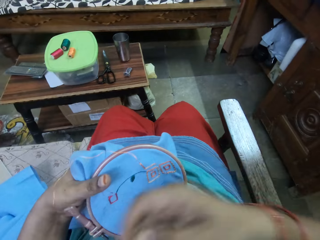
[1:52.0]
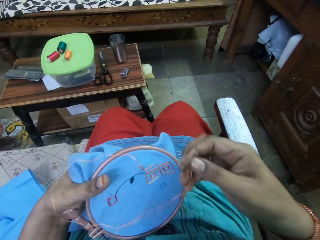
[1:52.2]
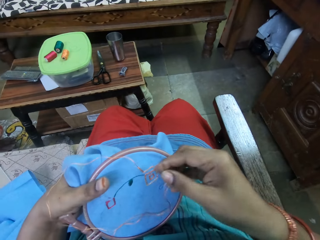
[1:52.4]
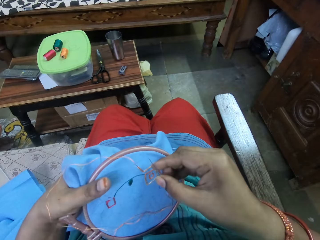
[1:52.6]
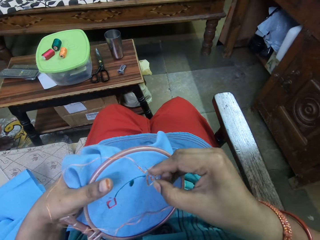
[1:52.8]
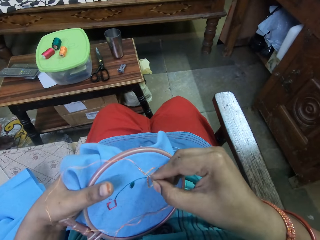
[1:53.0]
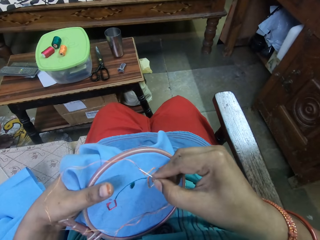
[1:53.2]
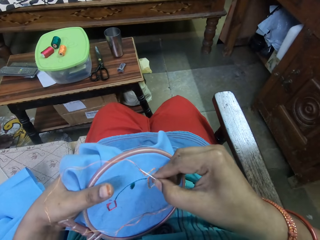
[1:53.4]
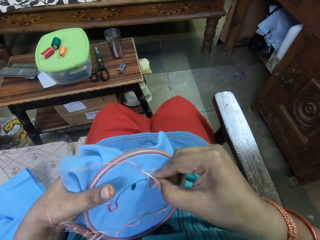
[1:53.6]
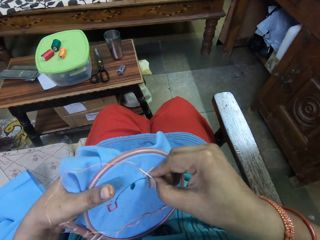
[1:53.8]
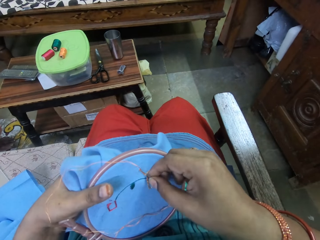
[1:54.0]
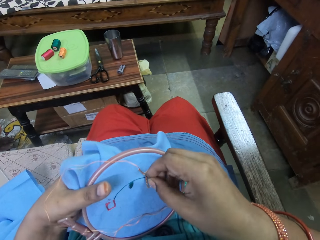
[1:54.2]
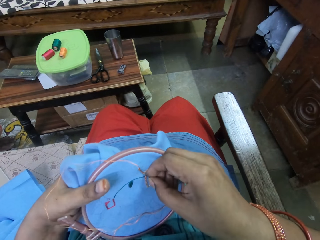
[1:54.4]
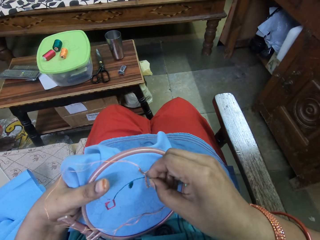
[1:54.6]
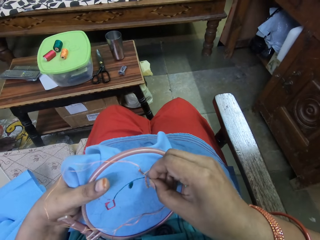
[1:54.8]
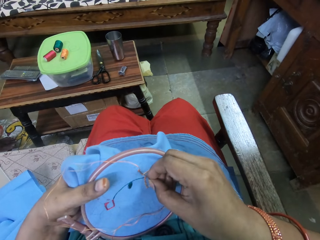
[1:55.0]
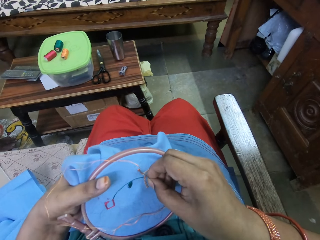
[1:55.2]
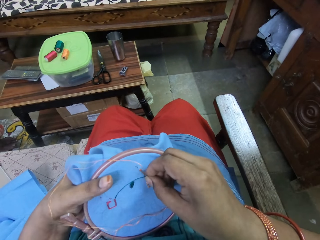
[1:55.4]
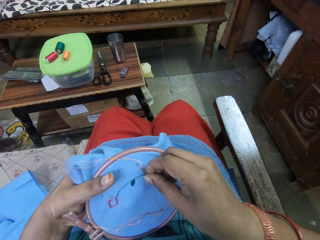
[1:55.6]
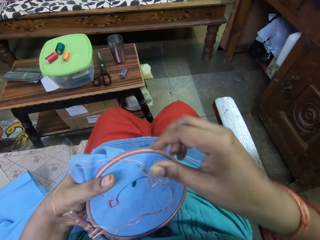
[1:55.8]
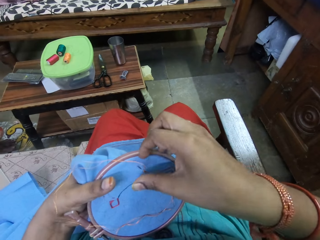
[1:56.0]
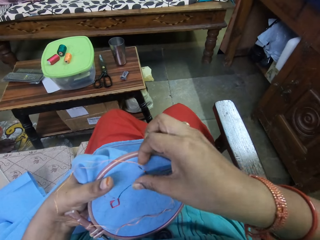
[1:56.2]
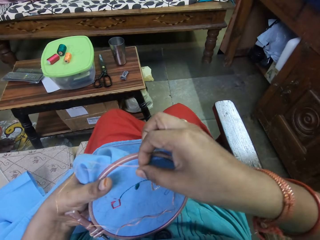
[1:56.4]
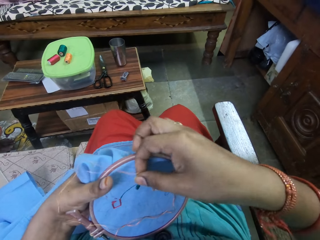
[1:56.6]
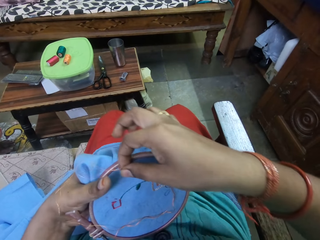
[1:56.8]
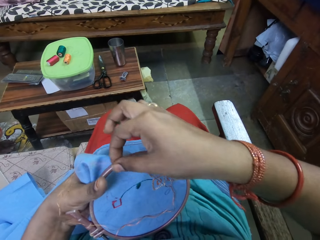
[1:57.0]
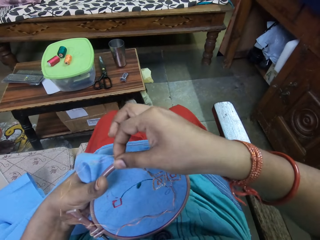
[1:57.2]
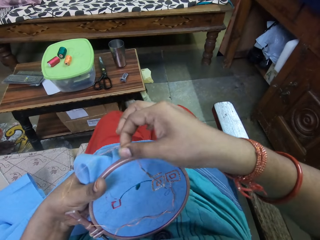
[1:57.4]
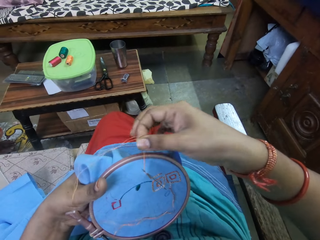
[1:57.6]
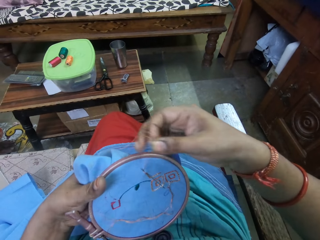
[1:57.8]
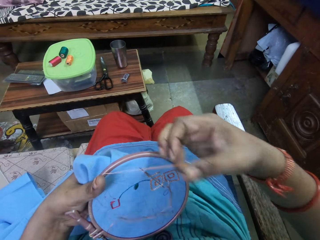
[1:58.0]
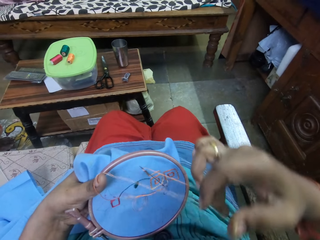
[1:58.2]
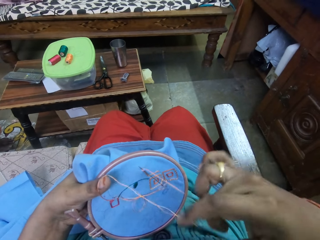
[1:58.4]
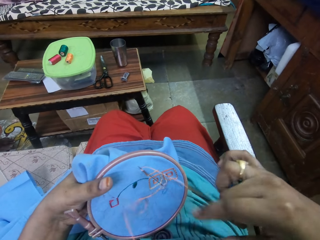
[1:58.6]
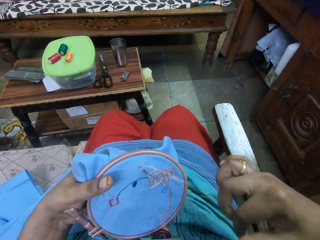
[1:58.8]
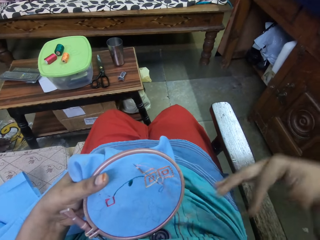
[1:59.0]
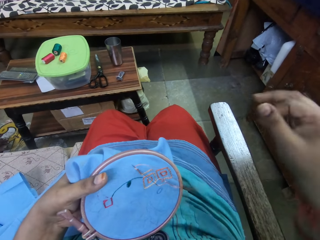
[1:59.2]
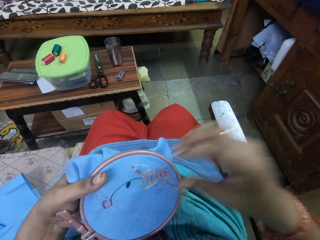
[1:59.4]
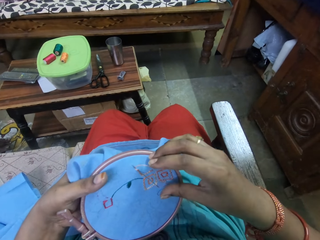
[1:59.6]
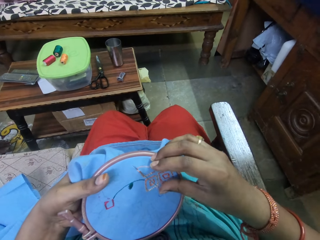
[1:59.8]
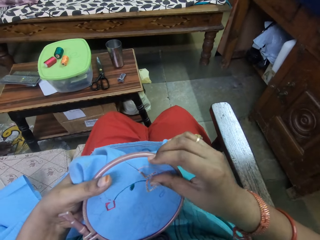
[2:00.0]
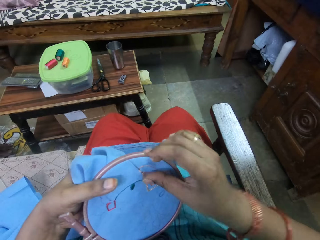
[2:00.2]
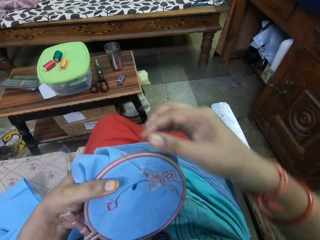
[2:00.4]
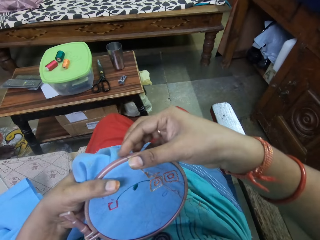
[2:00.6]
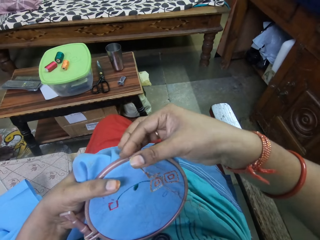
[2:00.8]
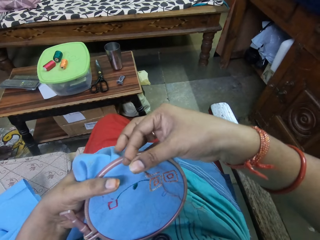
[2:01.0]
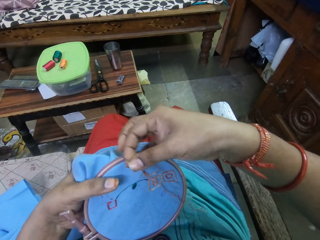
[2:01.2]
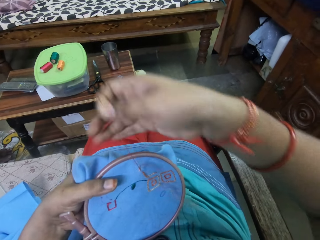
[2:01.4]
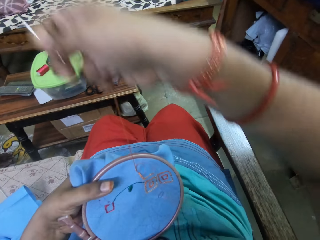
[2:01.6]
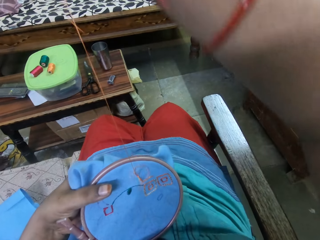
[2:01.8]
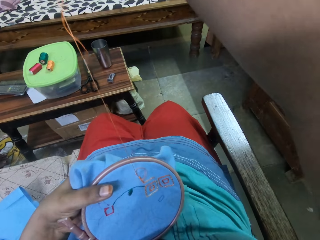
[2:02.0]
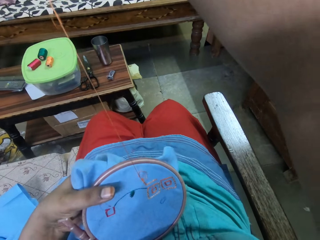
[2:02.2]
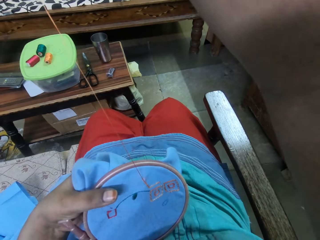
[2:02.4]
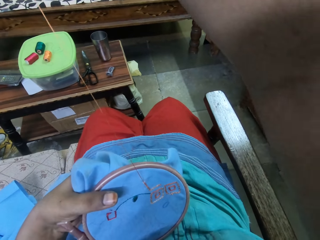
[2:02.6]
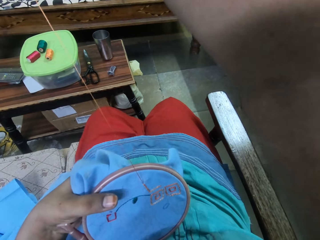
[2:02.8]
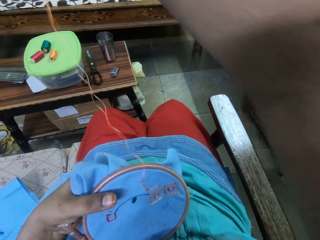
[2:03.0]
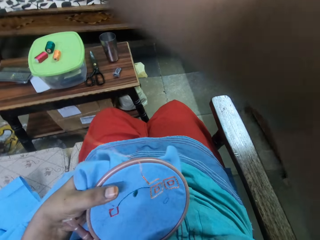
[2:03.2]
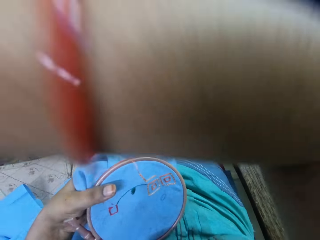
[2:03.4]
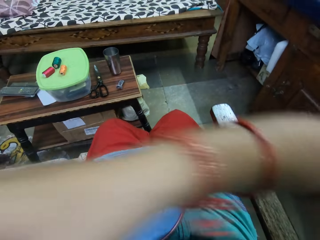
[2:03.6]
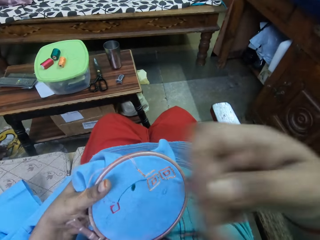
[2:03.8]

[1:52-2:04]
The camera wearer stitches a thread. They pull the thread.

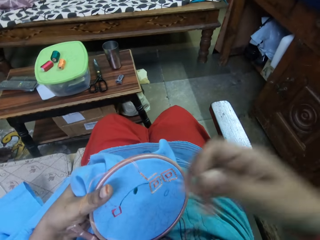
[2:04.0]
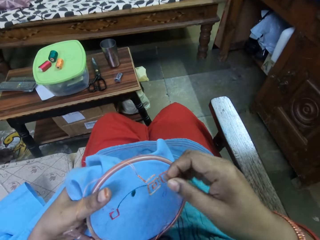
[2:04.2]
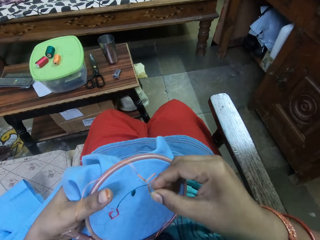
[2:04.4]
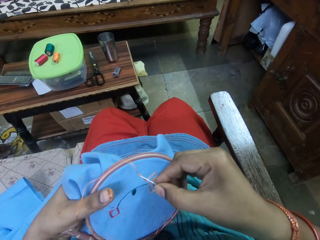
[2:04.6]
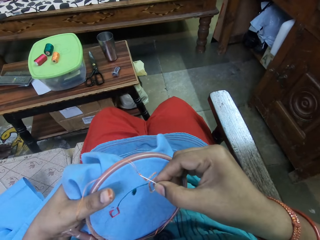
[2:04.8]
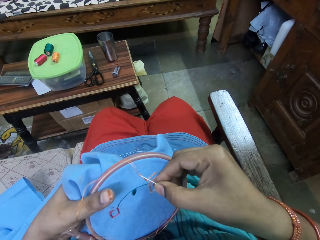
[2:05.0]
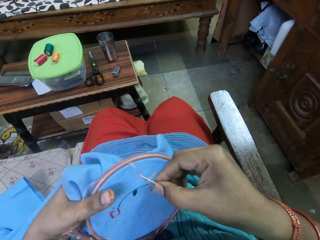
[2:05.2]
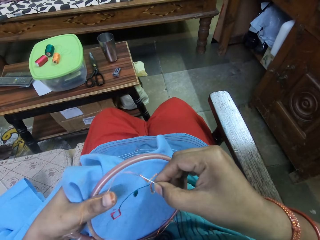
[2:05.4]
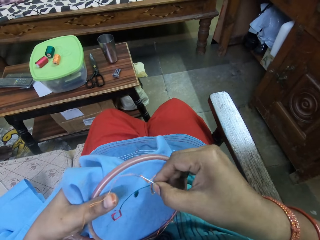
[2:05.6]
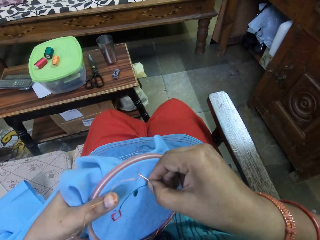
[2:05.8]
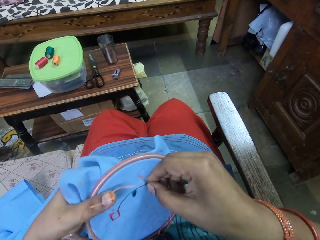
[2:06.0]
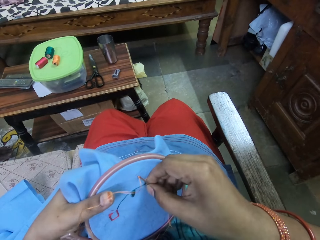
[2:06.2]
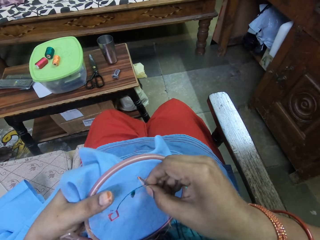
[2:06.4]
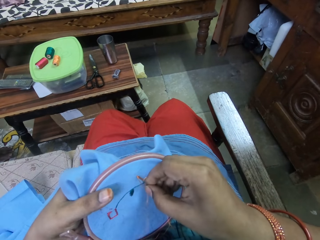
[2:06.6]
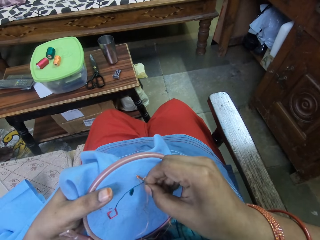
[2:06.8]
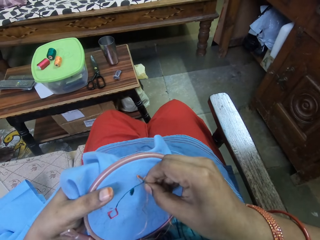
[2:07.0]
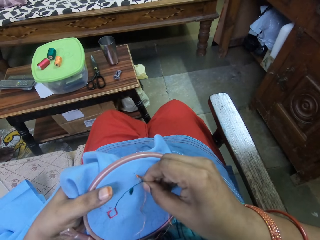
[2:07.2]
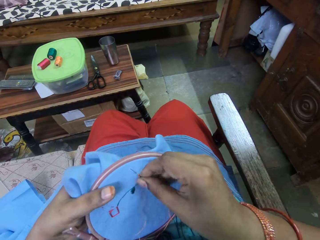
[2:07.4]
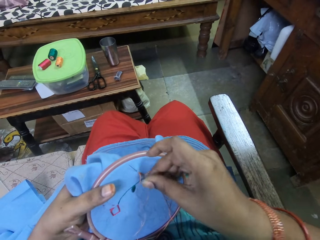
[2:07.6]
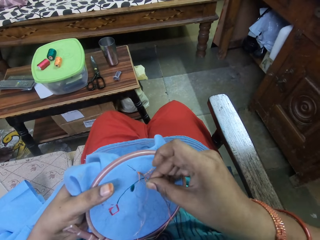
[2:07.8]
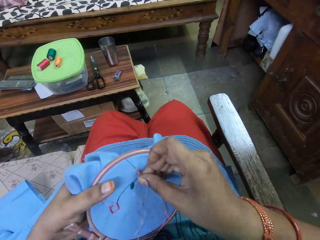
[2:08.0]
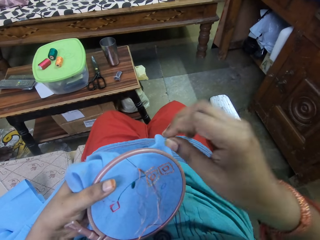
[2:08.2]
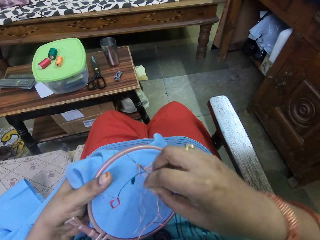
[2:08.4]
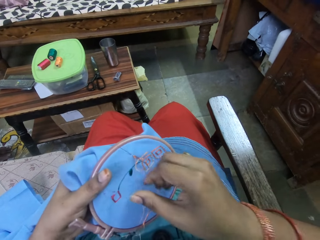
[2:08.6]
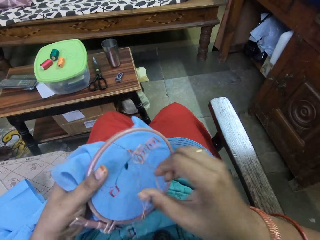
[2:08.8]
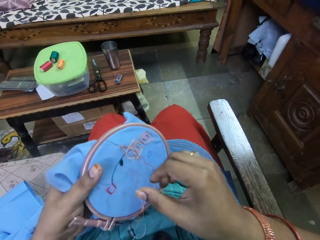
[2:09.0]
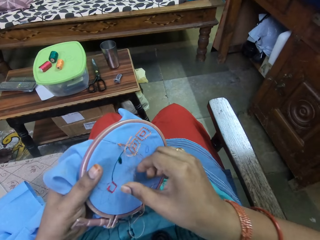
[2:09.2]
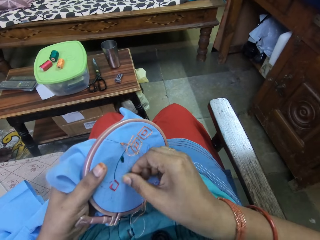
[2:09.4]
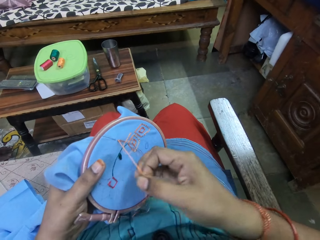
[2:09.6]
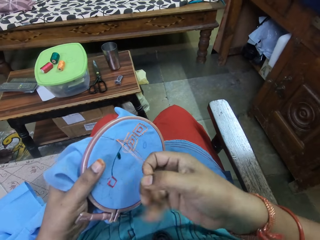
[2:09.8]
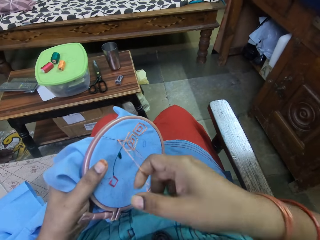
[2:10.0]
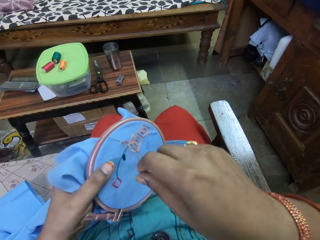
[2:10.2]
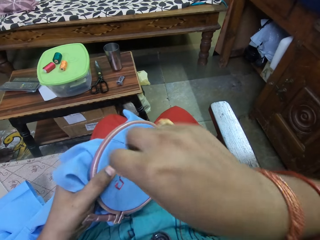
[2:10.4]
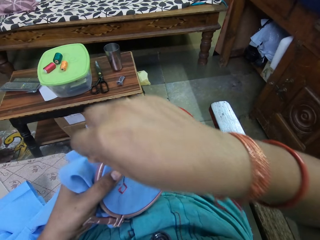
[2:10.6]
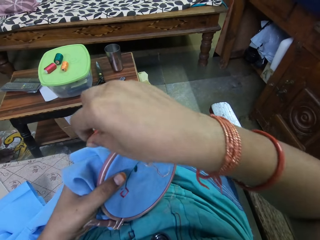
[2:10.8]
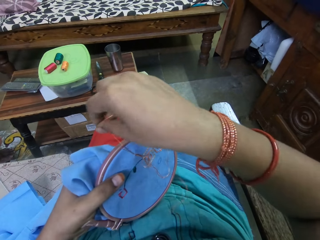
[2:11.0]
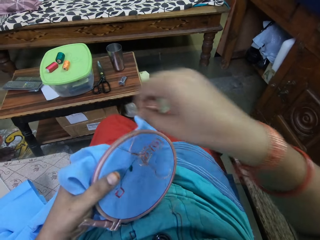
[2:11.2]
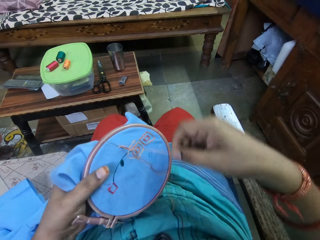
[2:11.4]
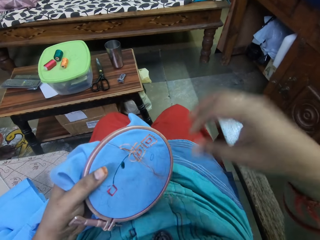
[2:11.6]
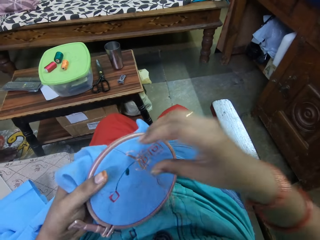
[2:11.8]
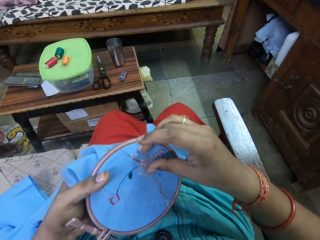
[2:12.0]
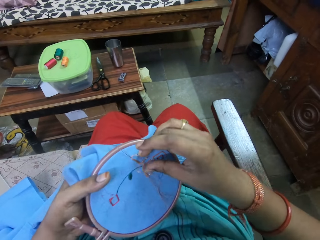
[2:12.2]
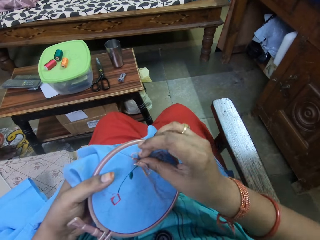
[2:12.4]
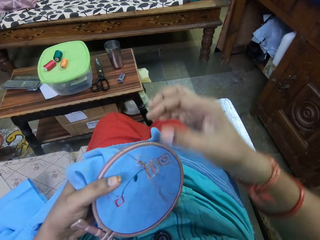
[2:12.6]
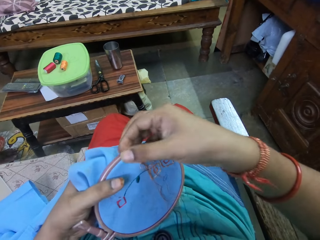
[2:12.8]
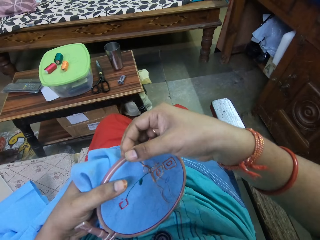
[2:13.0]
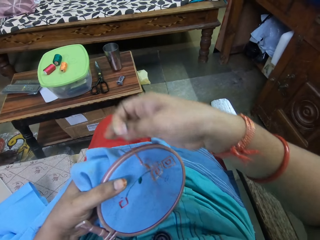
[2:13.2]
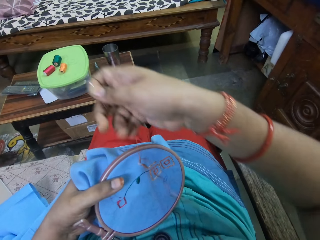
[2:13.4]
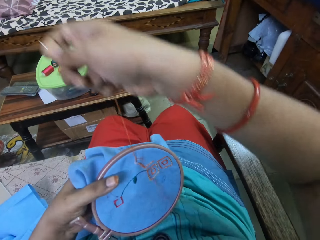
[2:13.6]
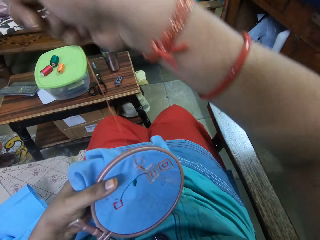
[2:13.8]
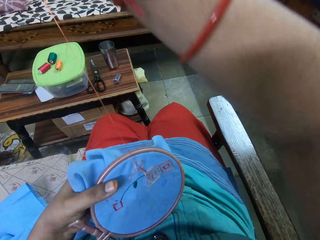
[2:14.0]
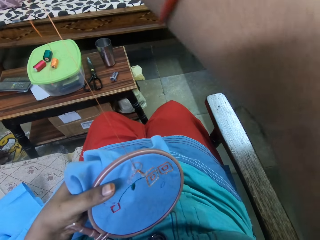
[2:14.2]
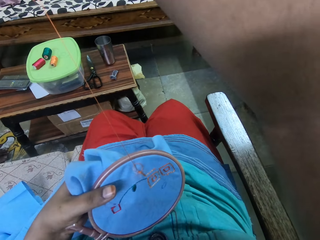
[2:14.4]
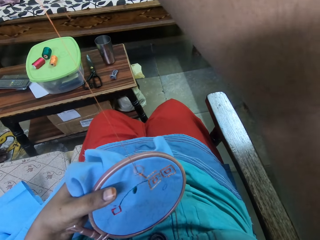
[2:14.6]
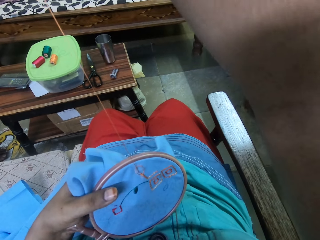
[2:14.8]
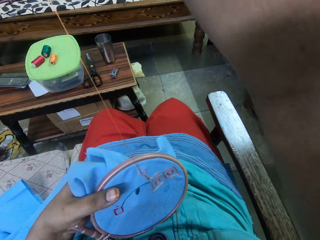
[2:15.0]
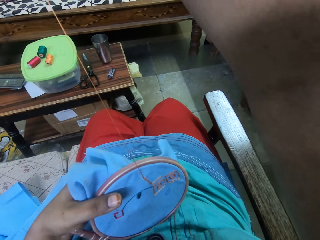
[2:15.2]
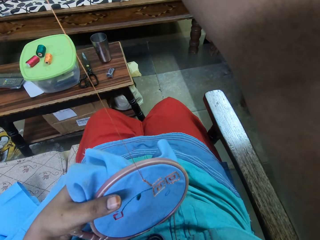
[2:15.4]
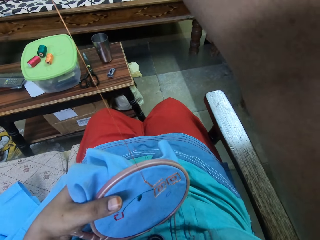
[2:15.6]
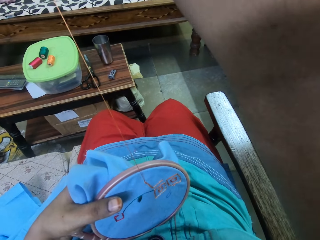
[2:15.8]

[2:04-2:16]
The camera wearer stitches a thread. They pull the thread.
